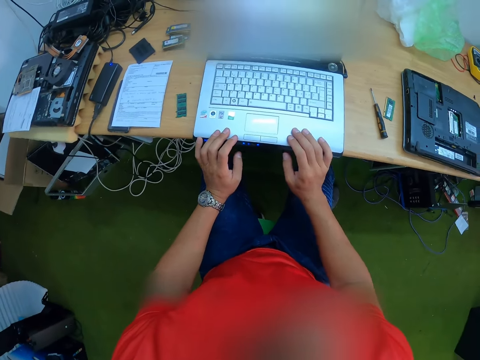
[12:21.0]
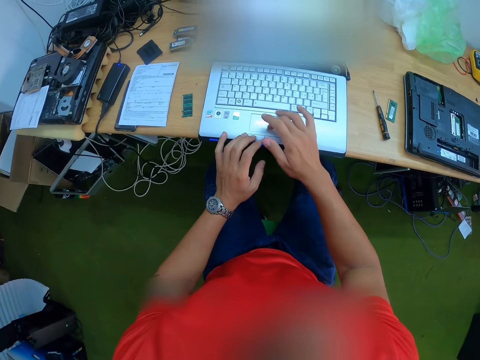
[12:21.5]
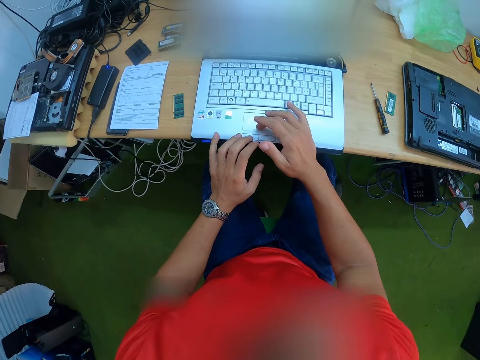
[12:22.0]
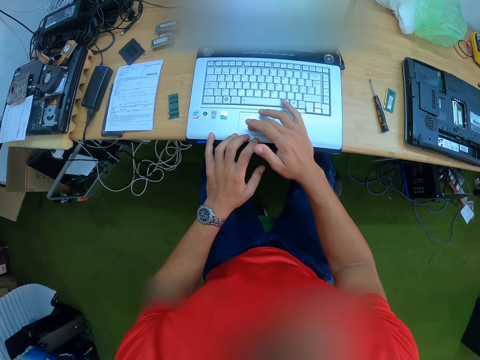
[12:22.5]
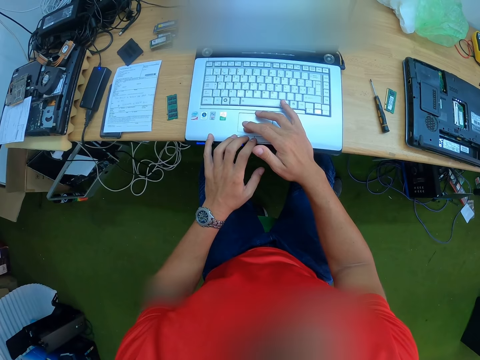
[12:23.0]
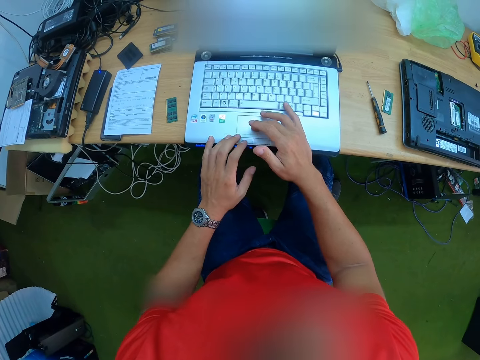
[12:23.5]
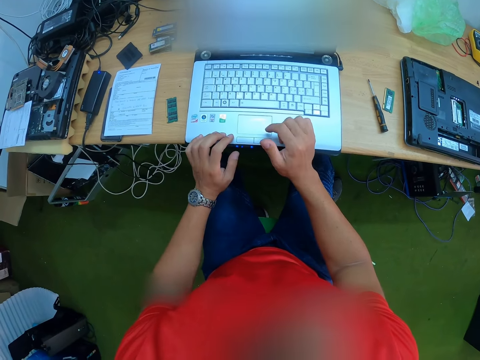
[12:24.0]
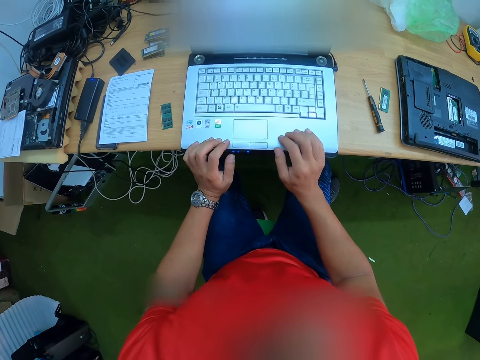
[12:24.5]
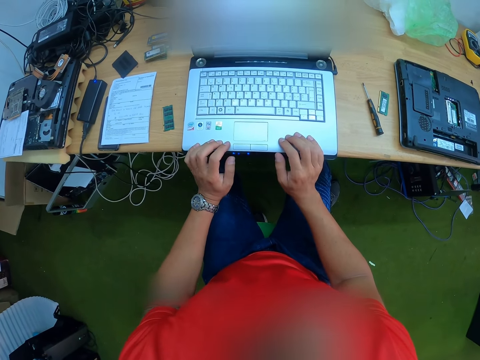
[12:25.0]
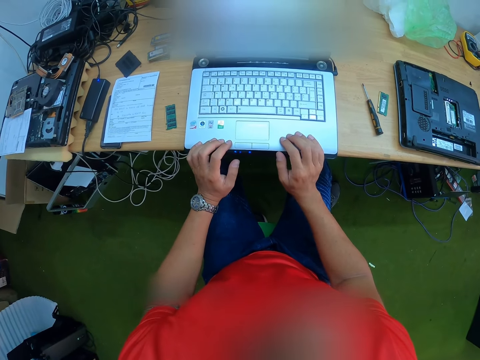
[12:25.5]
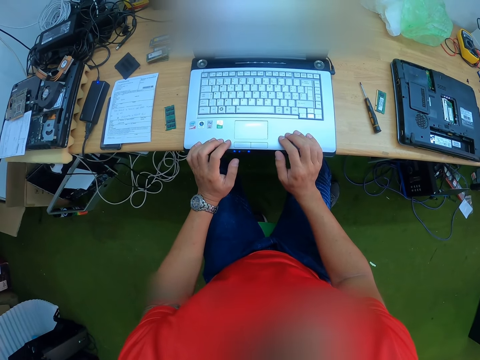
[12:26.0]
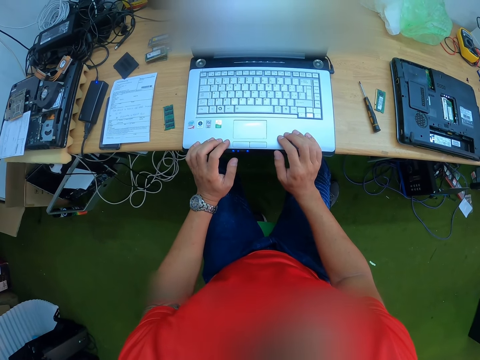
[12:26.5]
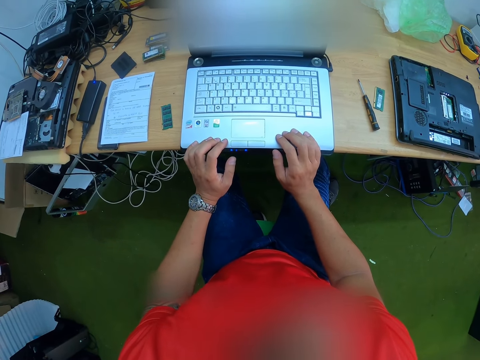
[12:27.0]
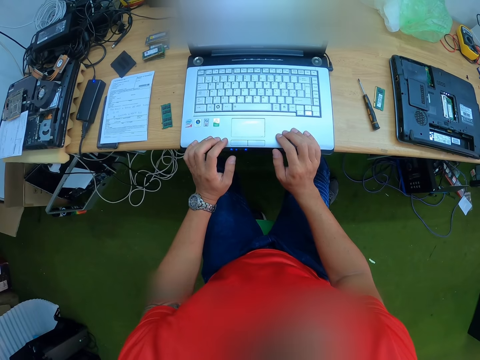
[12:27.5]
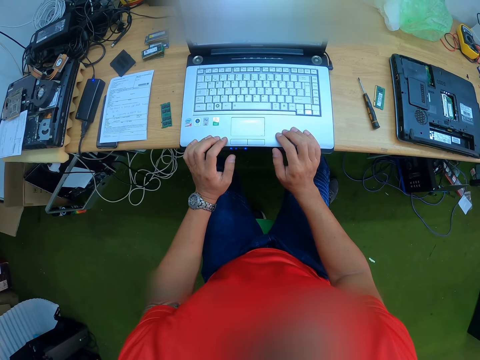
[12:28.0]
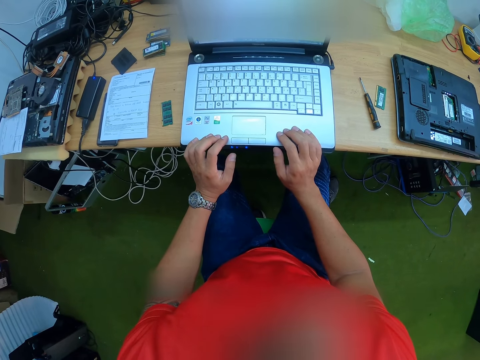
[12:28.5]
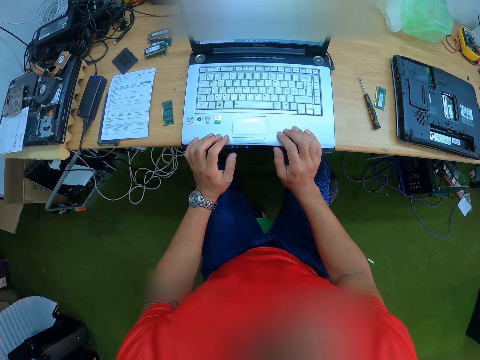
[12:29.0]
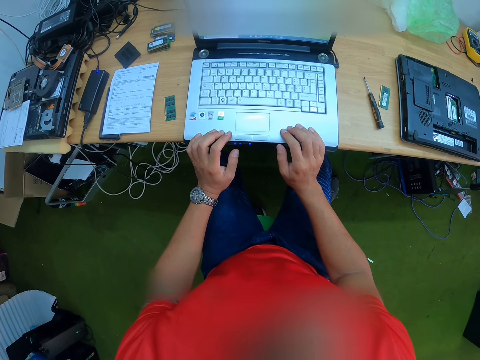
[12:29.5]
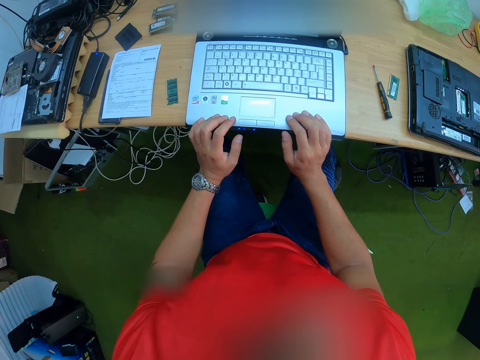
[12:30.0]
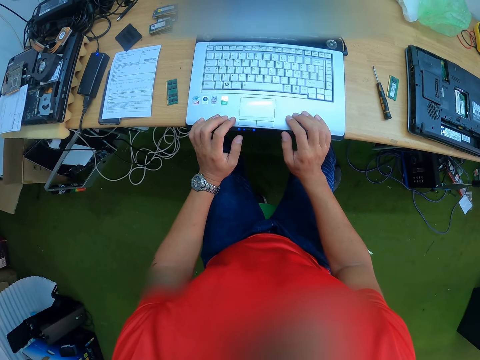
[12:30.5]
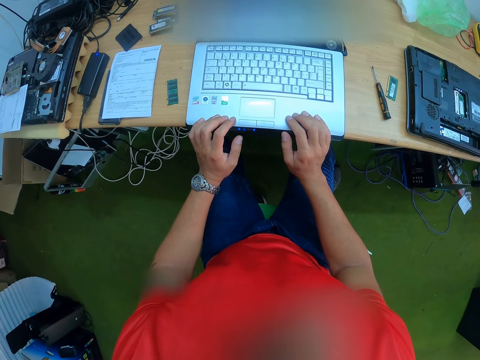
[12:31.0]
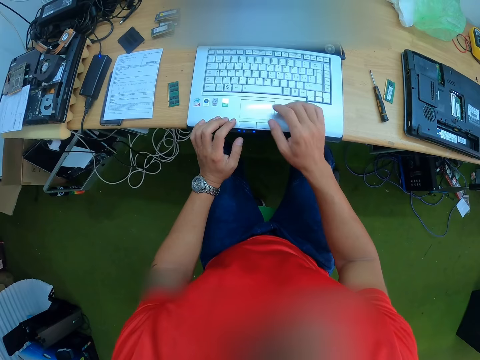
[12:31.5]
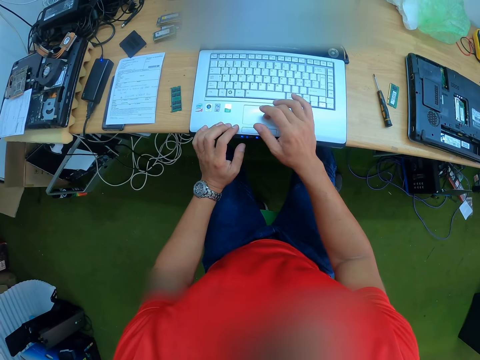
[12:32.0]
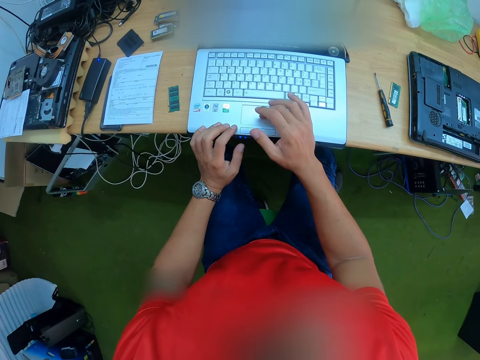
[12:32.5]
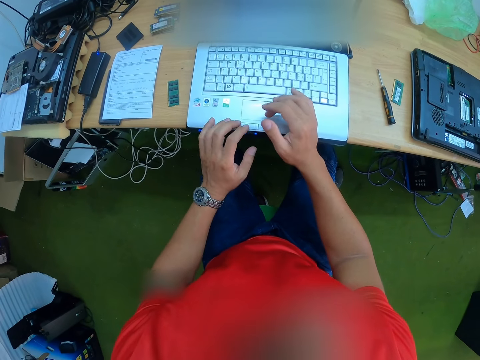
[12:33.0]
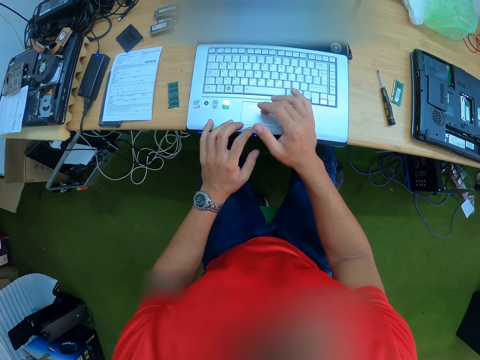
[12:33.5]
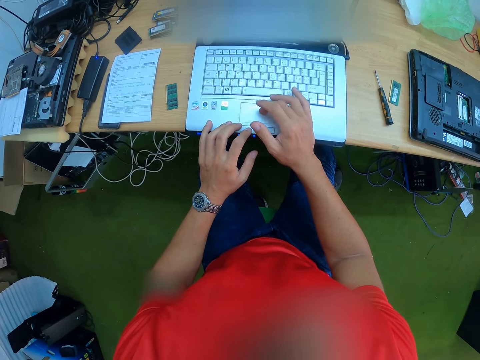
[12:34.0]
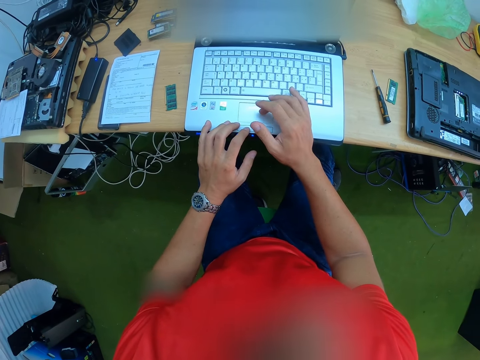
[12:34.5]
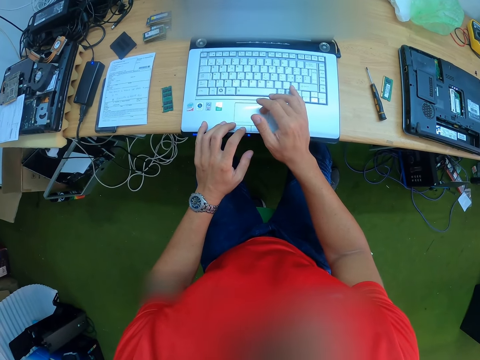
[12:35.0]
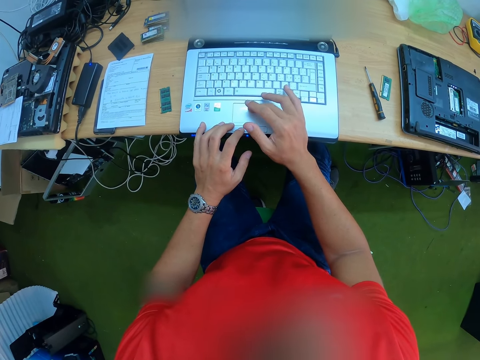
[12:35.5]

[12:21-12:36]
The camera wearer operates the laptop on the table with both hands. They look around. They operate the laptop on the table with both hands. They touch the laptop.

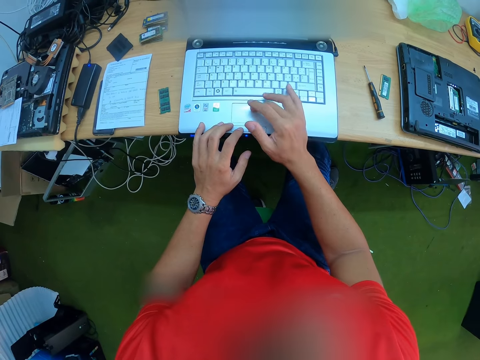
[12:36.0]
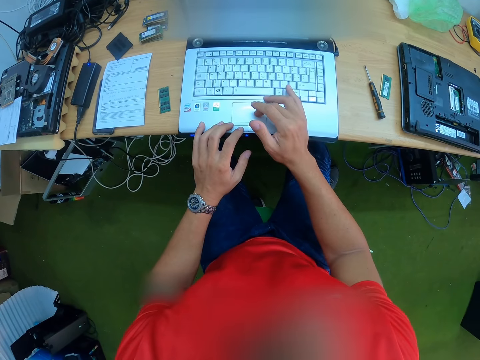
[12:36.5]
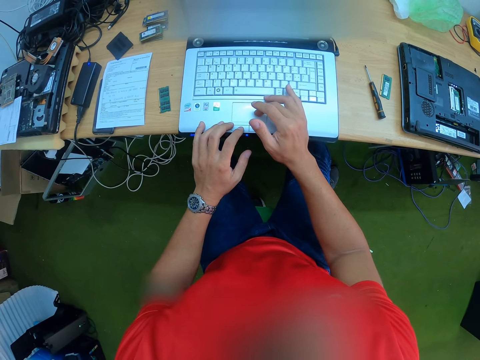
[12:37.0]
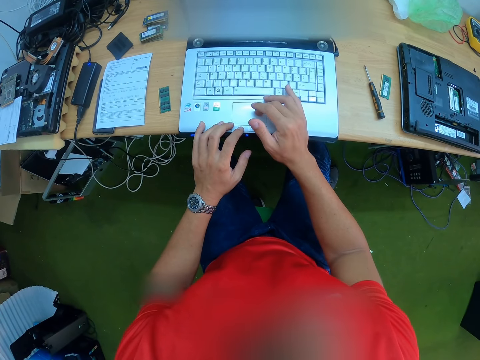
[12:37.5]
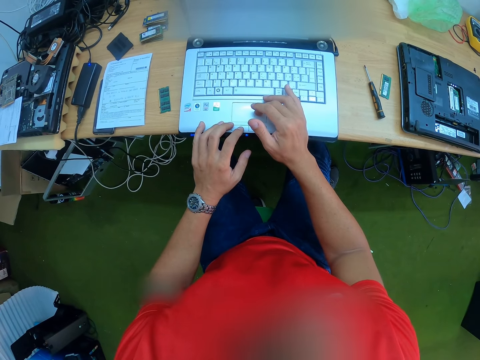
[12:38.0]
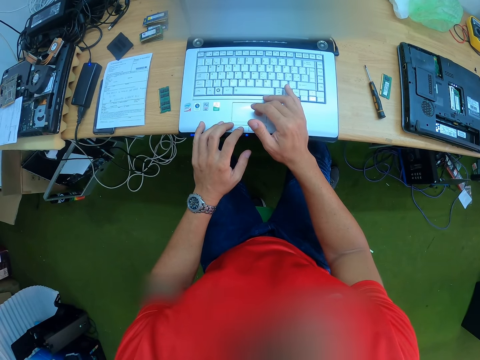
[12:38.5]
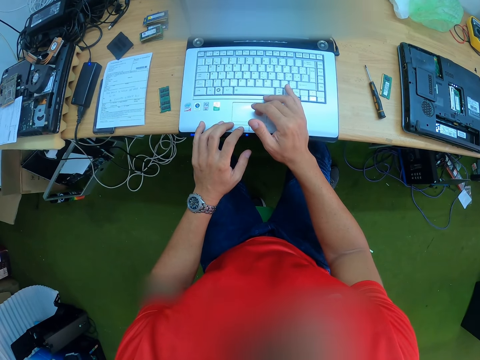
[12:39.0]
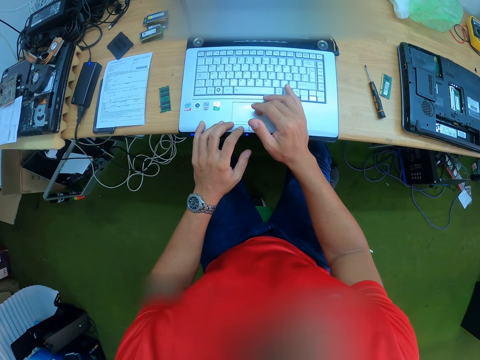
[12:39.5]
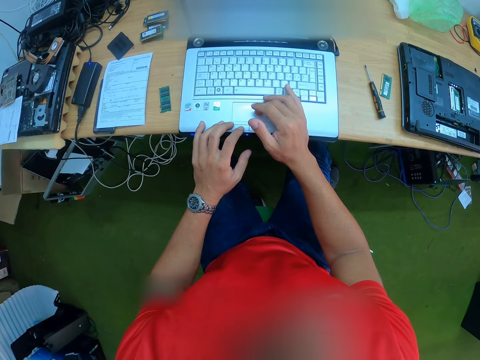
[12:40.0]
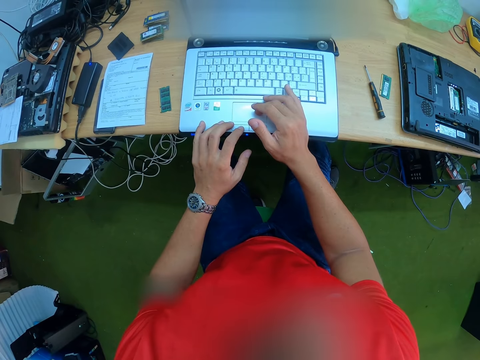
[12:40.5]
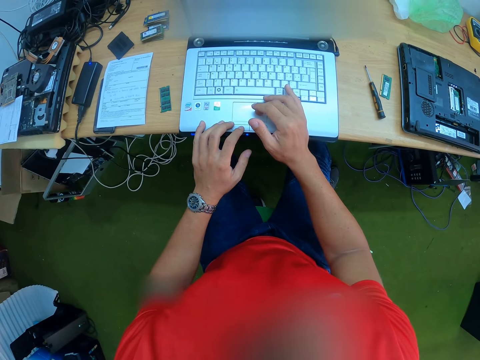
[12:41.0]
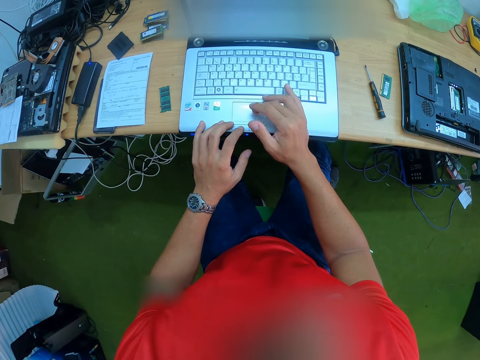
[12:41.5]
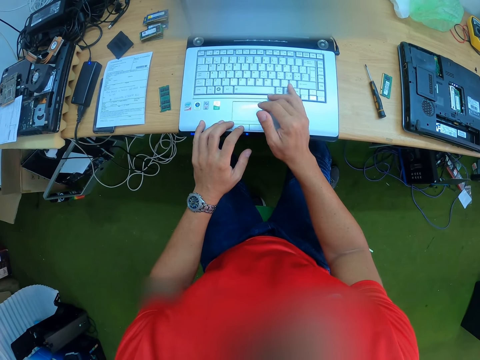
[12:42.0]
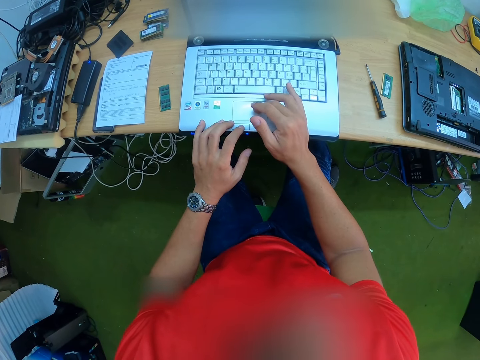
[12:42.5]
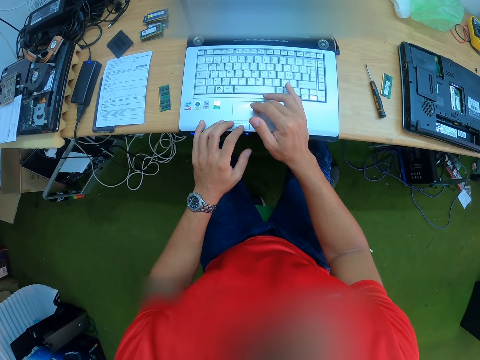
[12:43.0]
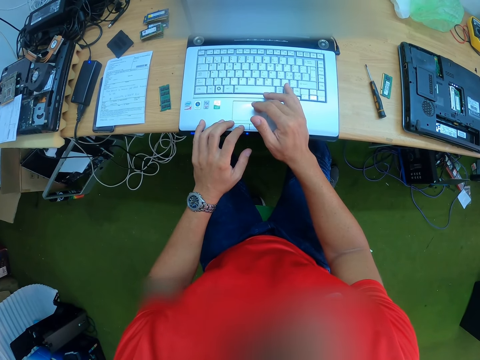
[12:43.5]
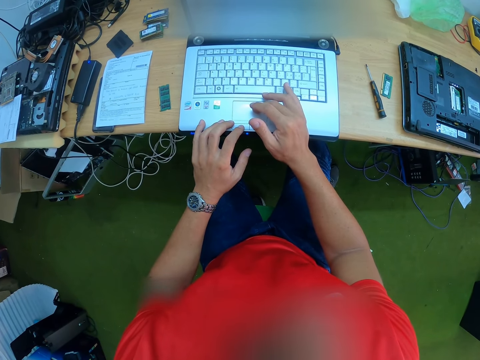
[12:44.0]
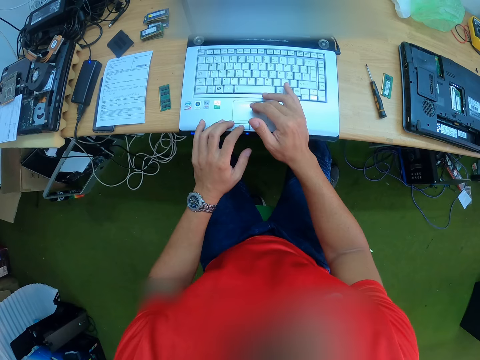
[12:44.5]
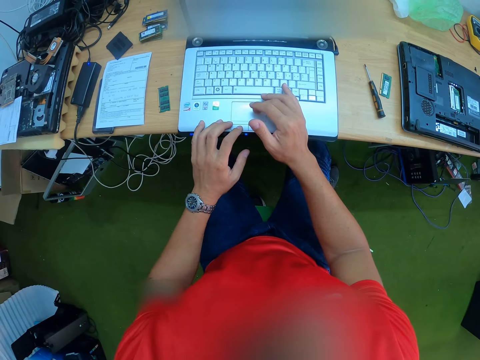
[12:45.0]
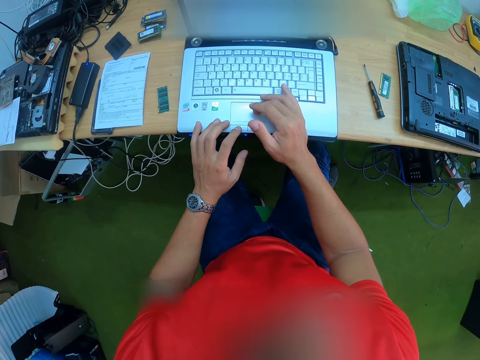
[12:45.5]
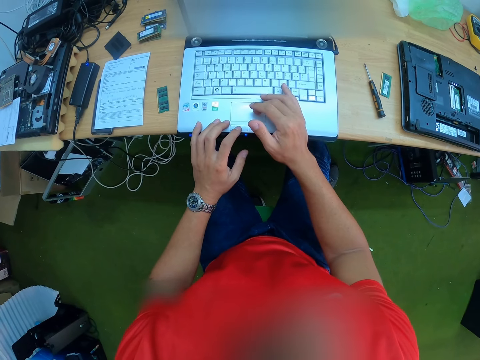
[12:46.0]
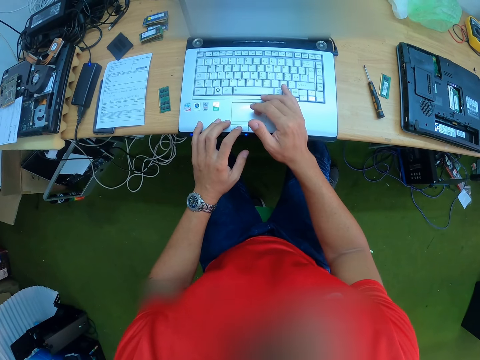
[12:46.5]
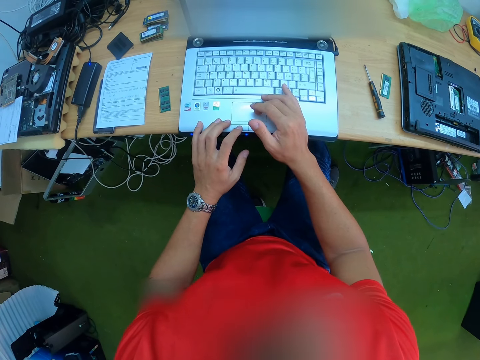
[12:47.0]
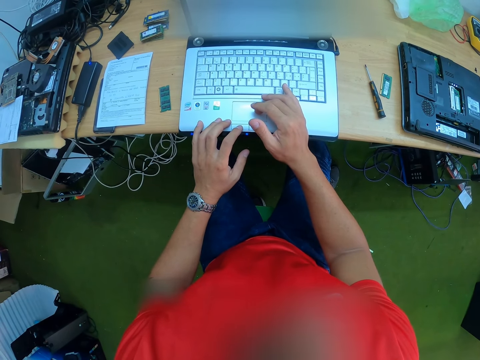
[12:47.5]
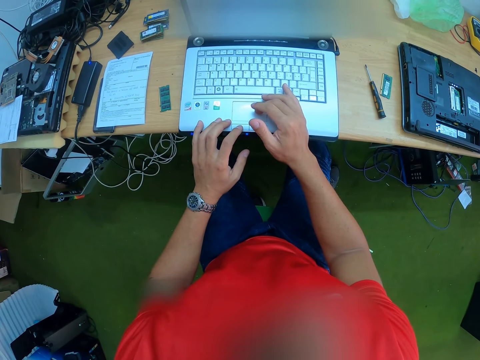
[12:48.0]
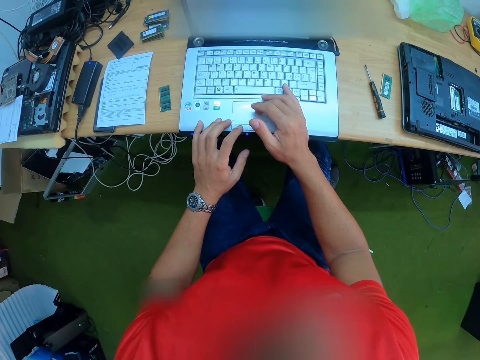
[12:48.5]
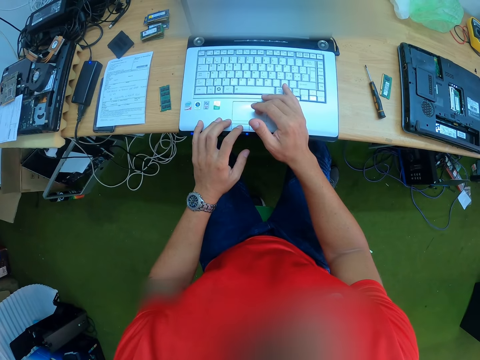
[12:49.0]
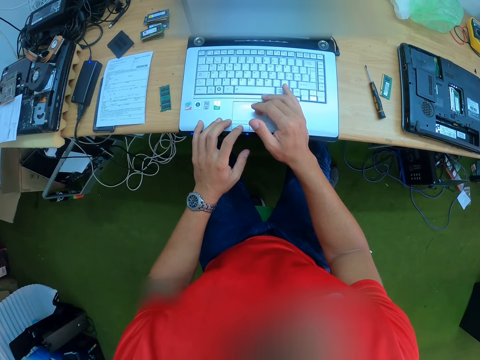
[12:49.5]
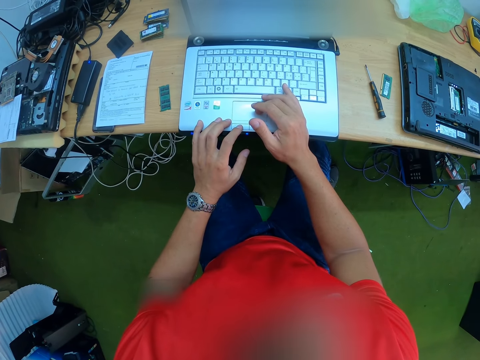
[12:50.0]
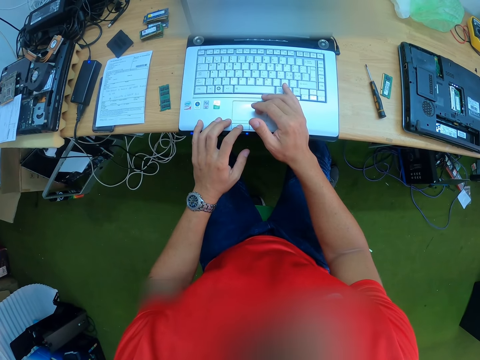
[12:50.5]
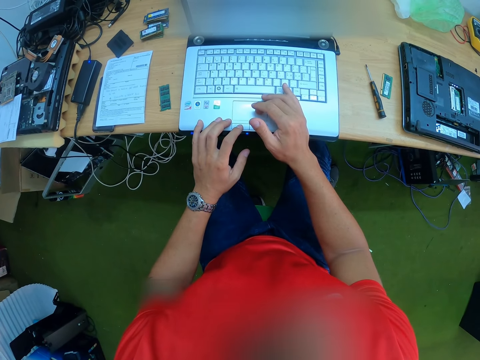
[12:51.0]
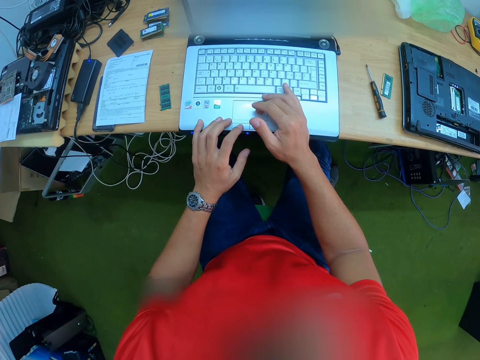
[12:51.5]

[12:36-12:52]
The camera wearer looks around. They touch the laptop.
